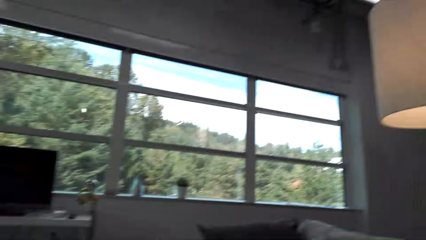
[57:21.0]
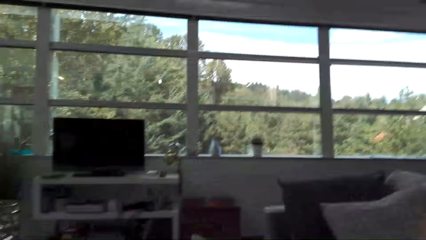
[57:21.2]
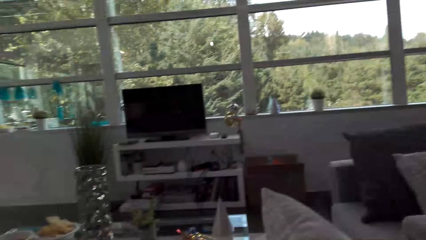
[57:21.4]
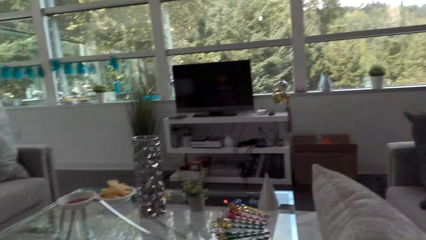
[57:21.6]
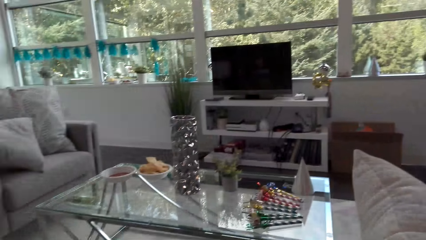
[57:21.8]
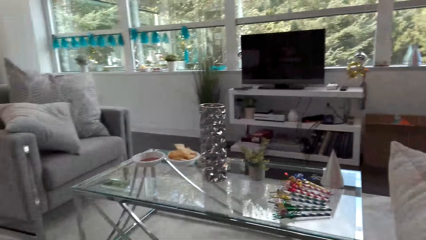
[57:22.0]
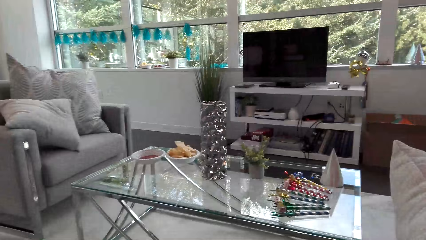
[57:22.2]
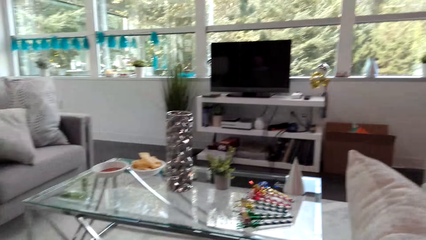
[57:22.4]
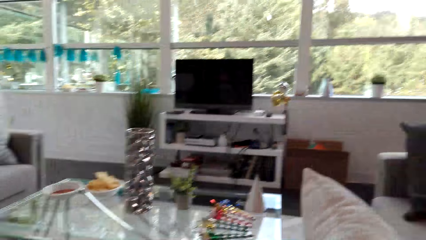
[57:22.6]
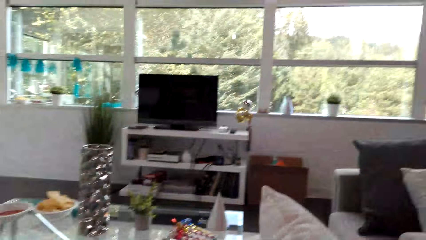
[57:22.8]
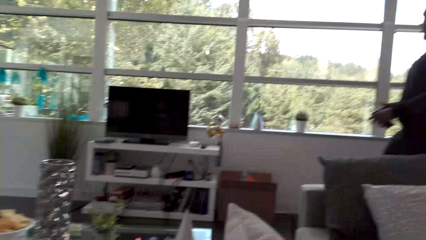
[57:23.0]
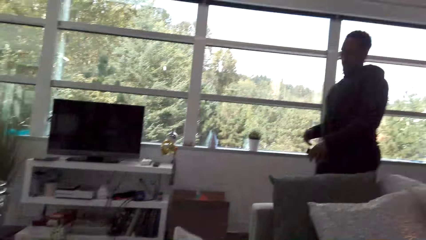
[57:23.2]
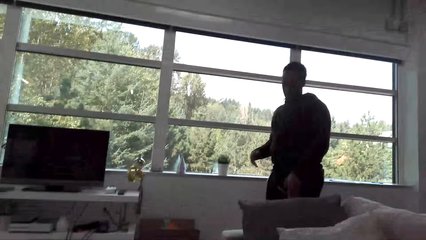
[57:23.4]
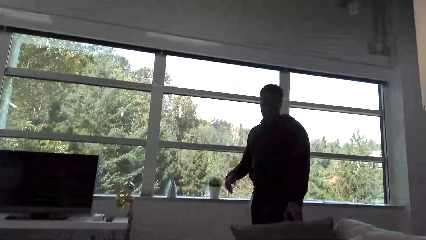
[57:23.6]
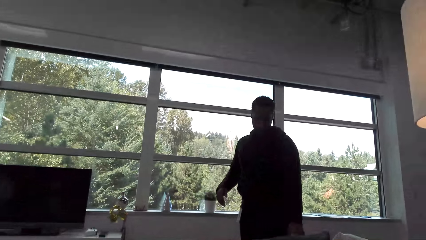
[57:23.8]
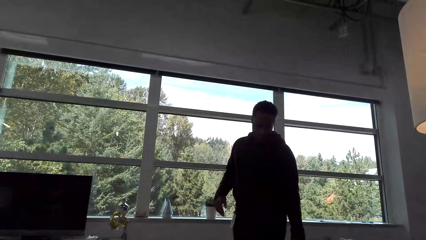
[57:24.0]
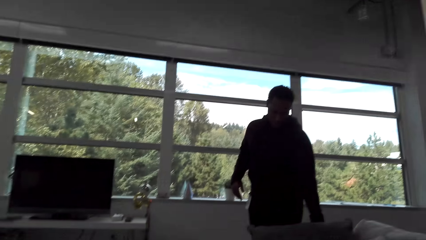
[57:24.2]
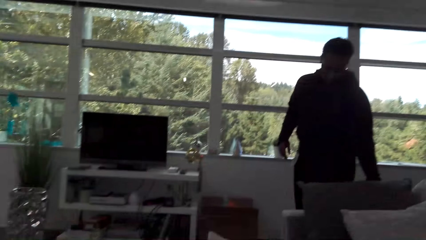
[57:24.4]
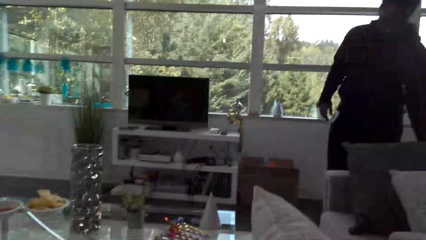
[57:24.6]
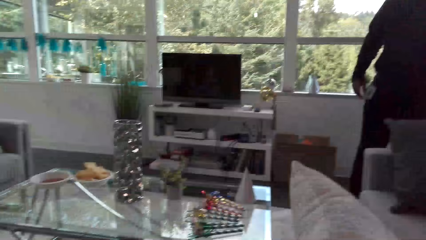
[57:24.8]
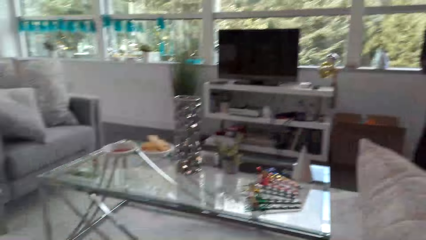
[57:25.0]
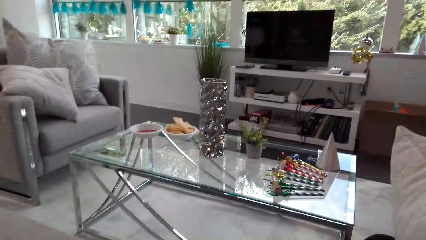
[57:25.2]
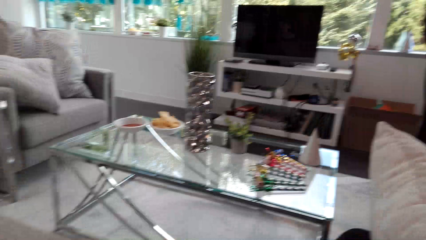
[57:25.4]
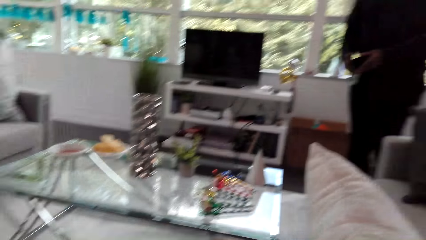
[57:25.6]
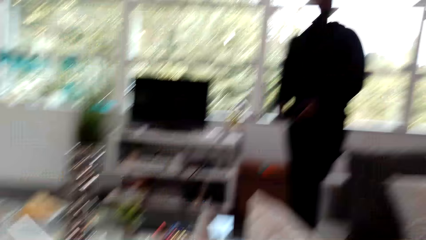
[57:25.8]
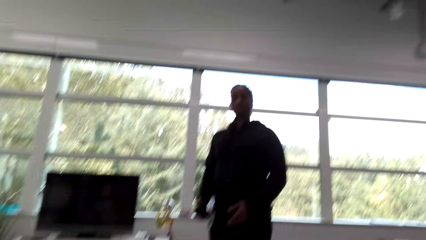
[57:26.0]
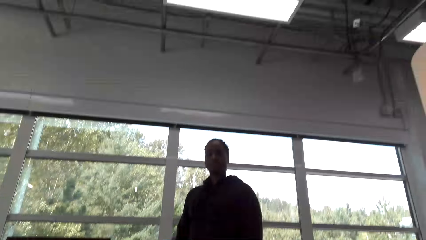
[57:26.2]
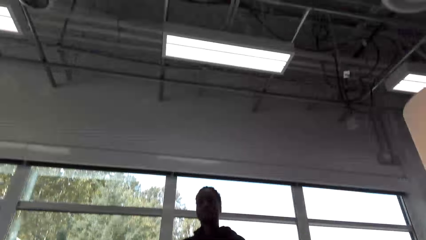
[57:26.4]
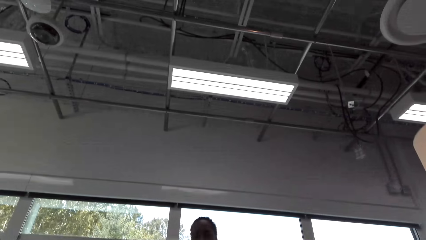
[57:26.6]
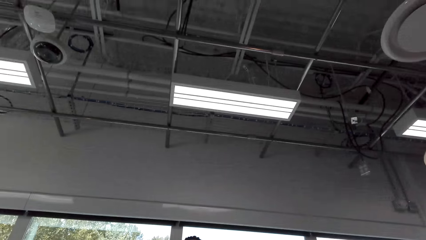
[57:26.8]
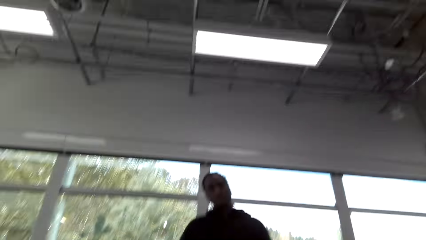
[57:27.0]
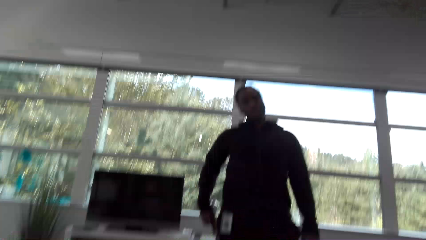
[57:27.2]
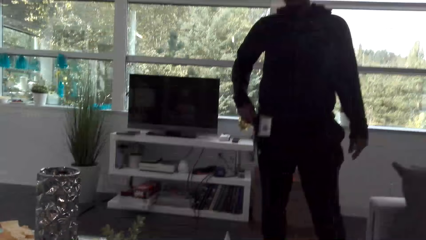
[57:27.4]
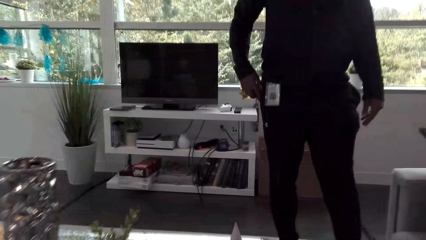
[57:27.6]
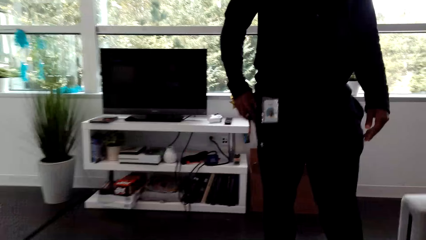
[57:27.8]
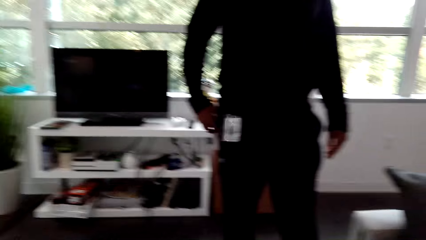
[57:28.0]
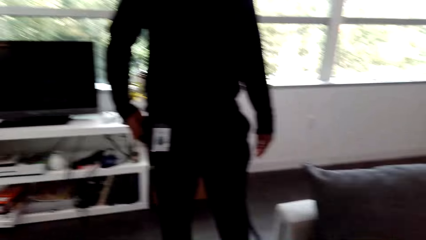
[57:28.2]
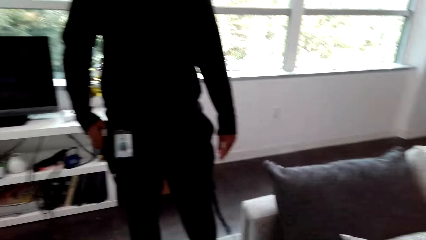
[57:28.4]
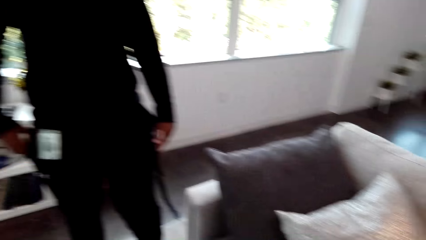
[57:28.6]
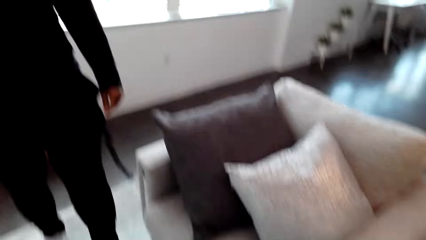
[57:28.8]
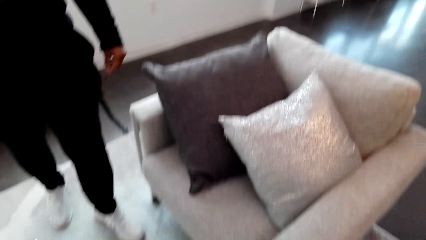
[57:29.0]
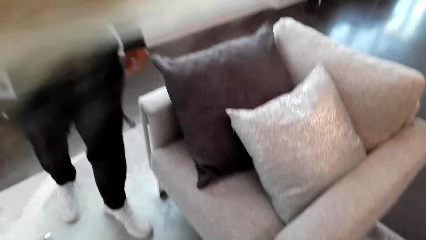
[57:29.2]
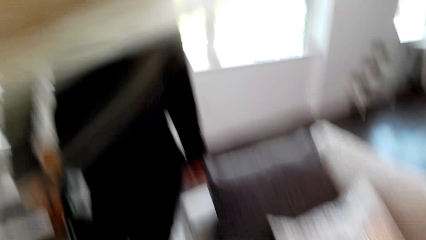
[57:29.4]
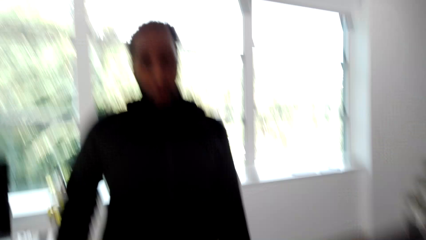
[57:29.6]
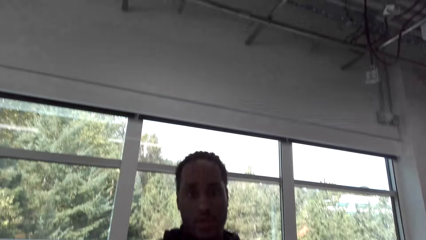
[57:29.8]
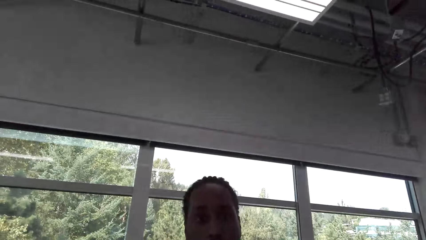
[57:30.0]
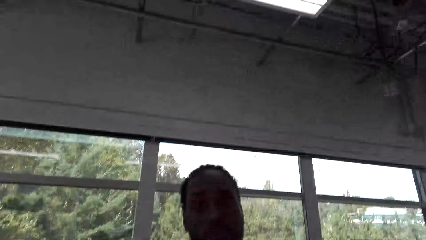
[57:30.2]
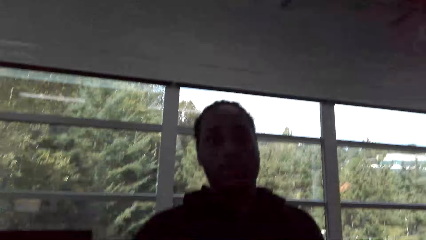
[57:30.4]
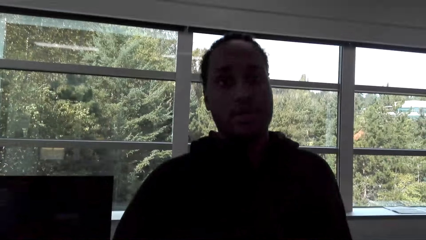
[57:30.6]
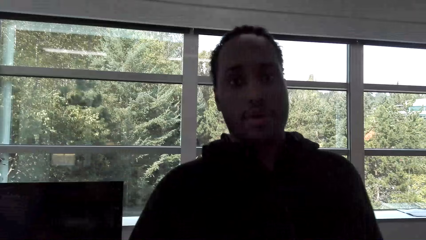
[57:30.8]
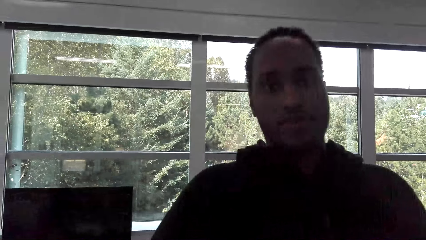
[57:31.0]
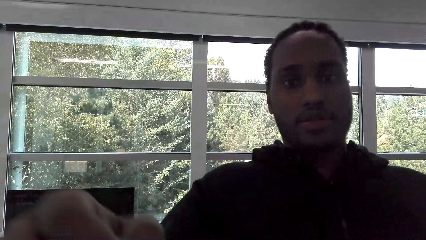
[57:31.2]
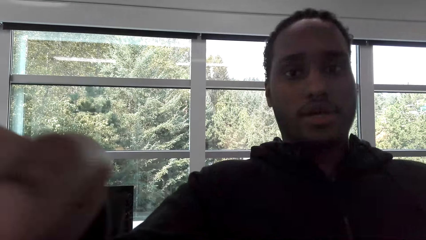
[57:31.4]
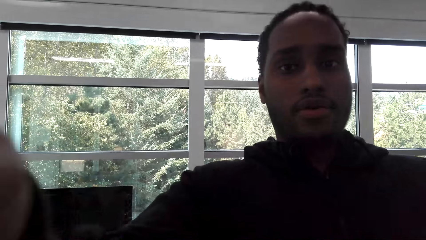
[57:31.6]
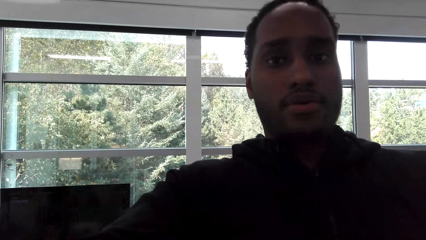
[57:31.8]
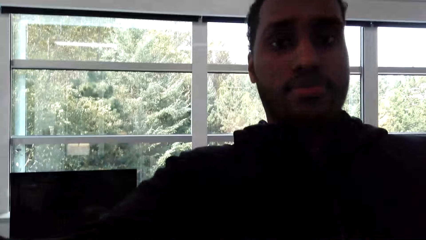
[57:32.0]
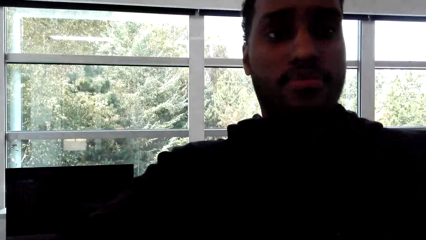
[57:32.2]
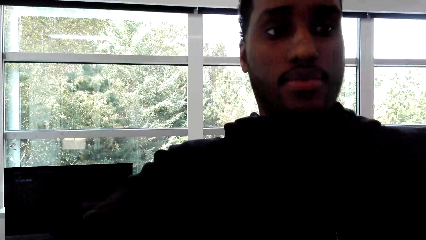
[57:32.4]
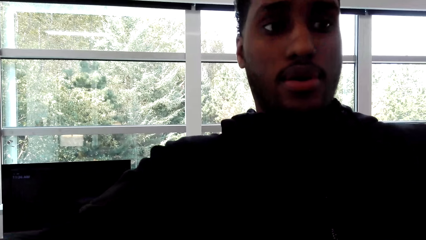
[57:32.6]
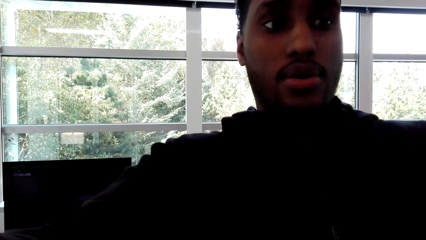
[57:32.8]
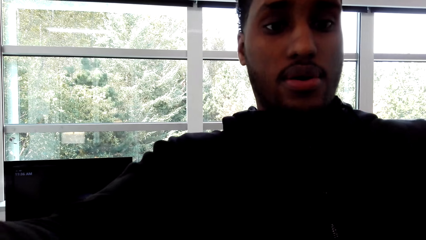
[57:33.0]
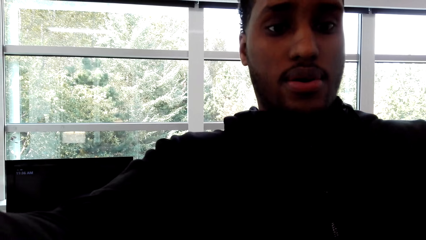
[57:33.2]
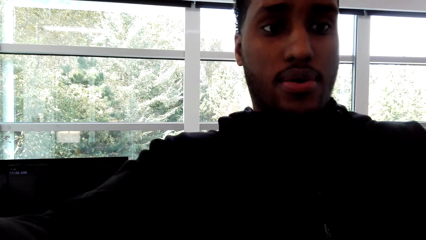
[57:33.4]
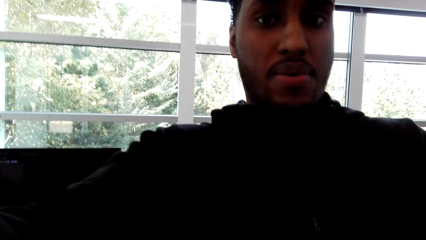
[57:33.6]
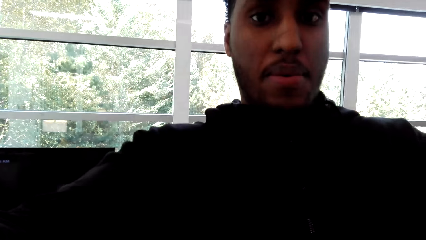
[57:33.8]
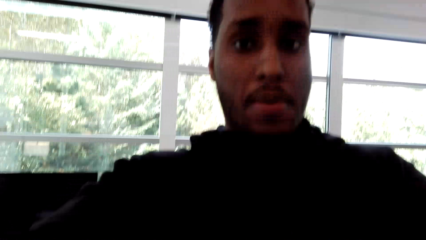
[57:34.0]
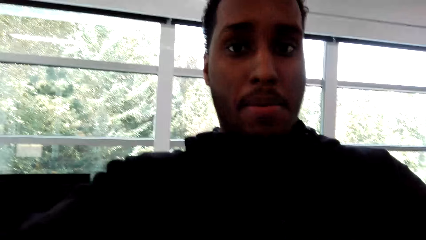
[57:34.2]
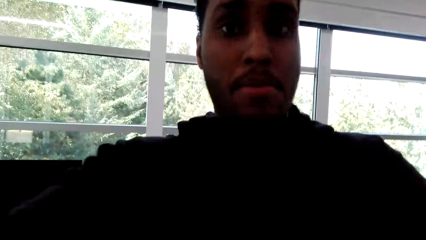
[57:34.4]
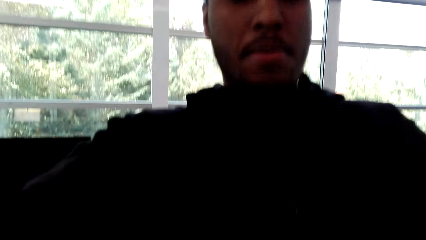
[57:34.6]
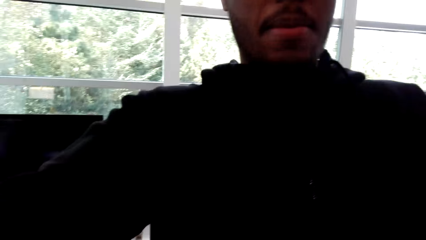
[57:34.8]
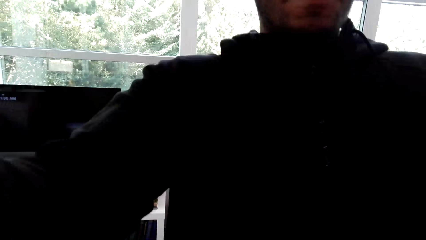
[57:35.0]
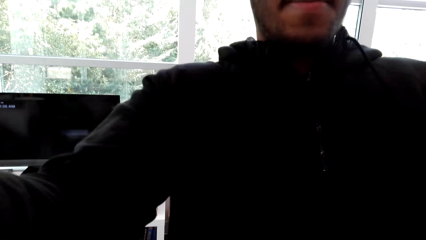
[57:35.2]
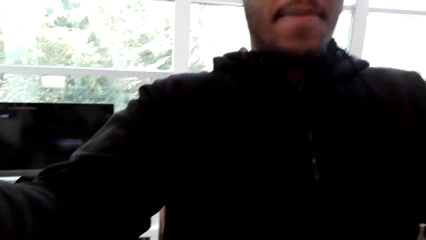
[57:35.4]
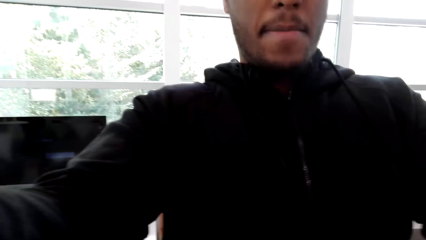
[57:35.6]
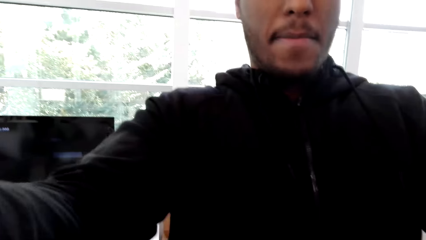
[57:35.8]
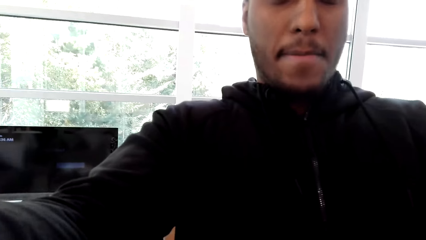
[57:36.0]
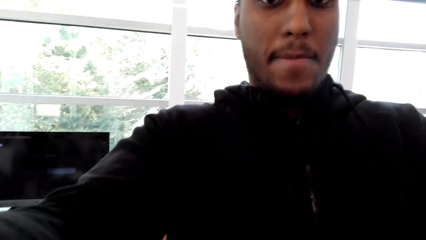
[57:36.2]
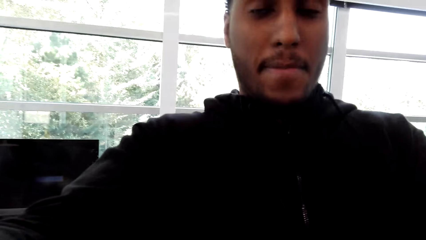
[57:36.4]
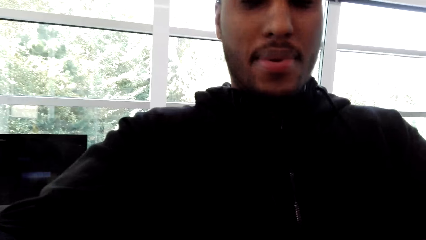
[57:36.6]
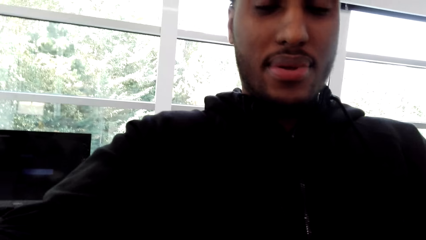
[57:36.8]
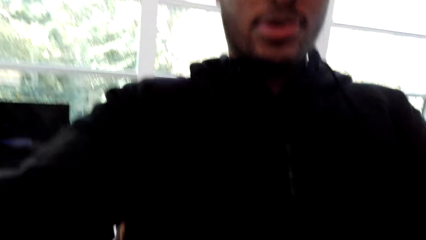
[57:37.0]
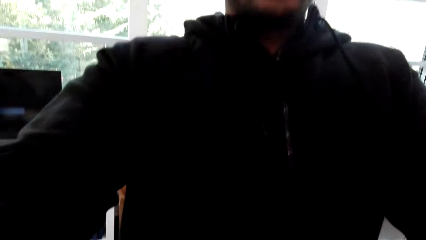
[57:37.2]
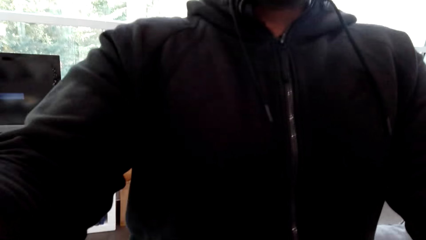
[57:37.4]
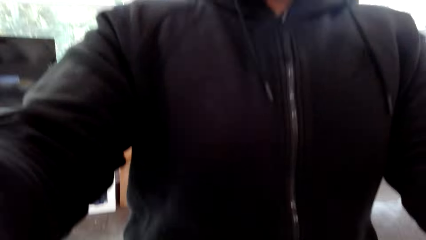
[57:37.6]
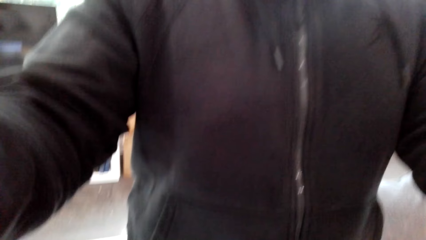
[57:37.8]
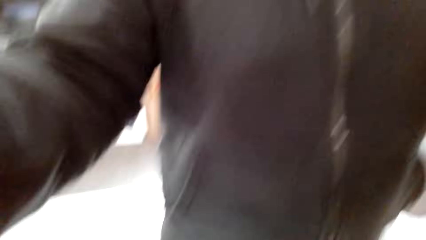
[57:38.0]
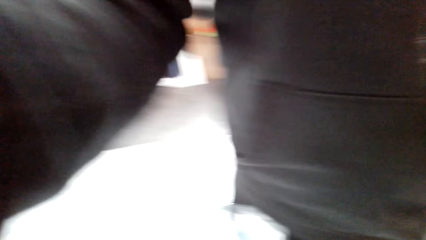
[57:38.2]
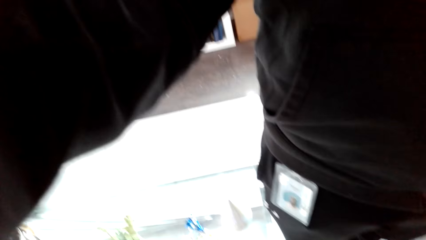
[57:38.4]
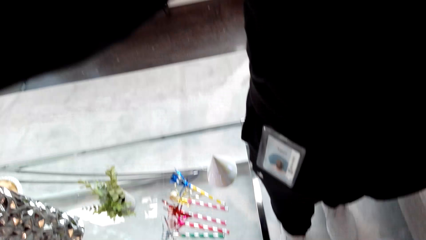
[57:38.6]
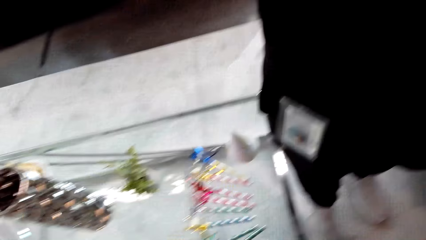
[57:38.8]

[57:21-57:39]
The camera wearer talks with a man. The man walks around. The man interacts with the camera wearer. The man holds something, walks around, looks at the camera wearer and walks around. The camera wearer looks at the man. The man removes the camera from the camera wearer. The man stares at the camera wearer.
